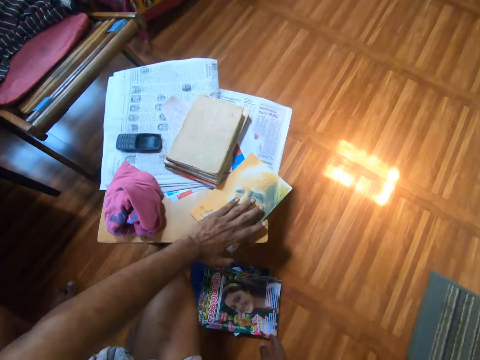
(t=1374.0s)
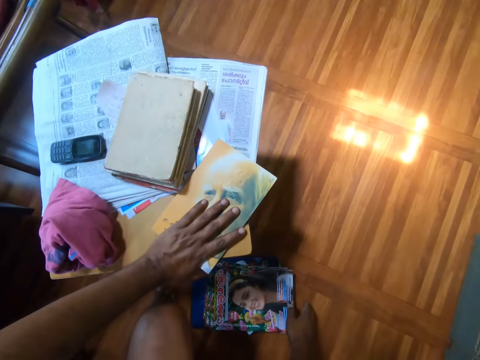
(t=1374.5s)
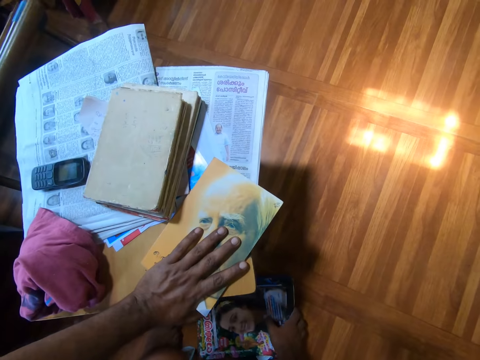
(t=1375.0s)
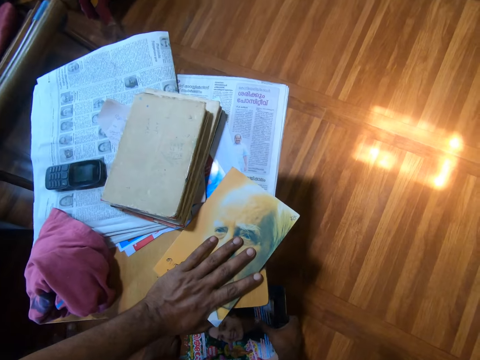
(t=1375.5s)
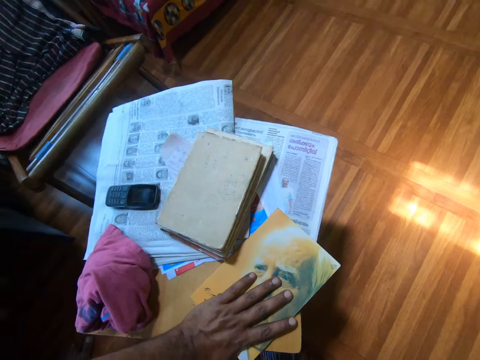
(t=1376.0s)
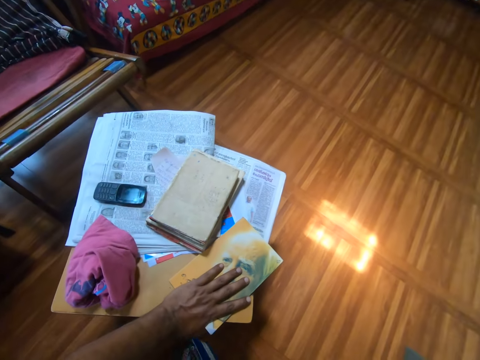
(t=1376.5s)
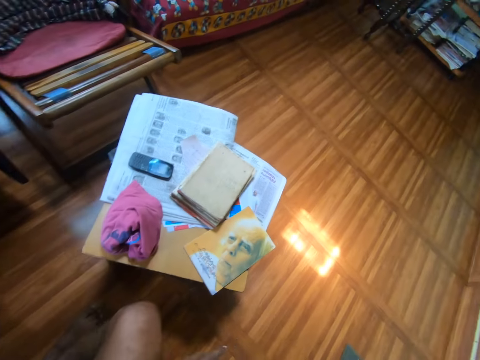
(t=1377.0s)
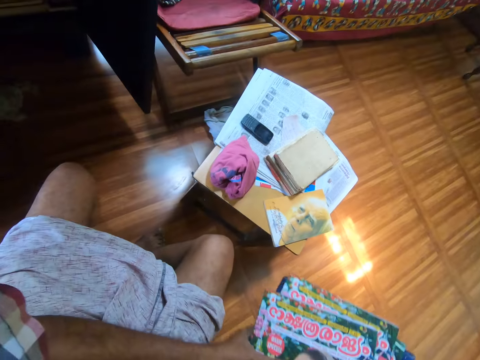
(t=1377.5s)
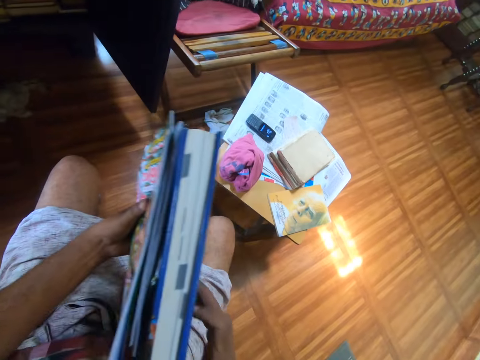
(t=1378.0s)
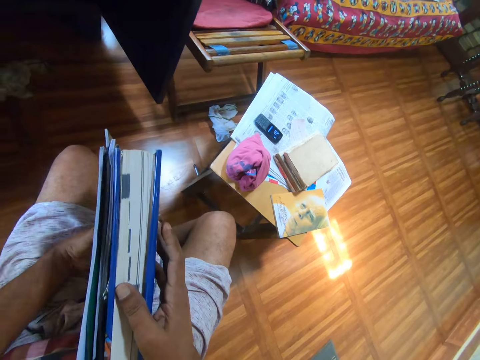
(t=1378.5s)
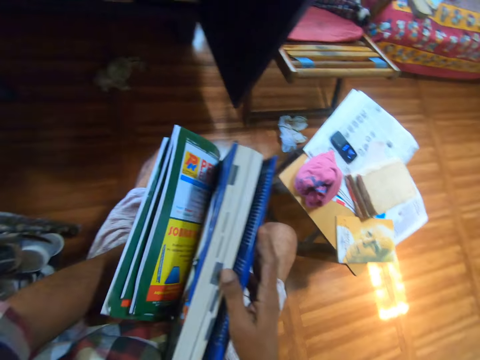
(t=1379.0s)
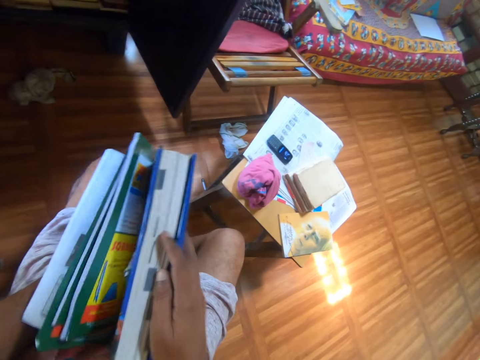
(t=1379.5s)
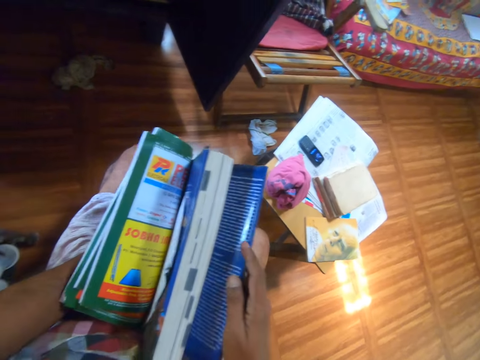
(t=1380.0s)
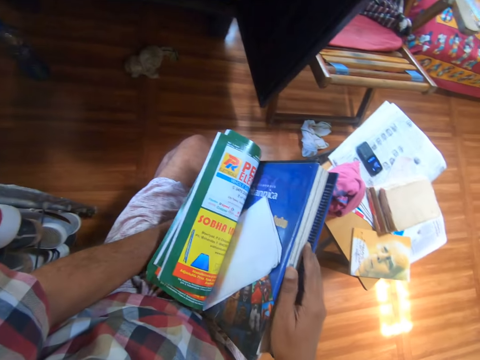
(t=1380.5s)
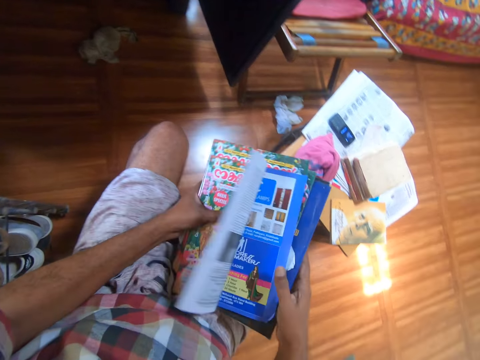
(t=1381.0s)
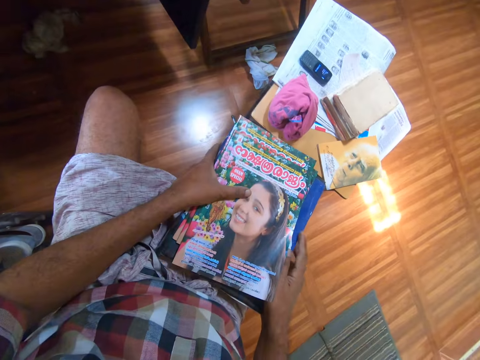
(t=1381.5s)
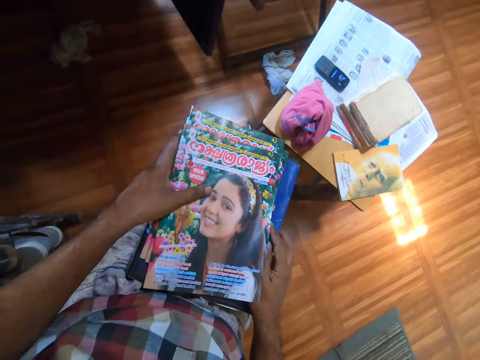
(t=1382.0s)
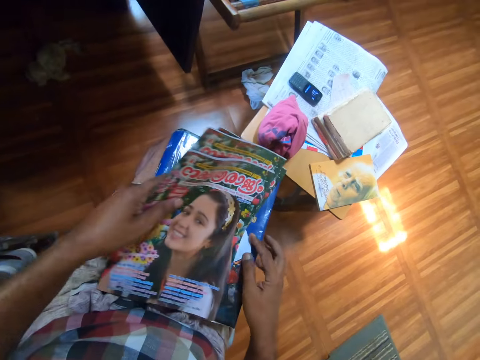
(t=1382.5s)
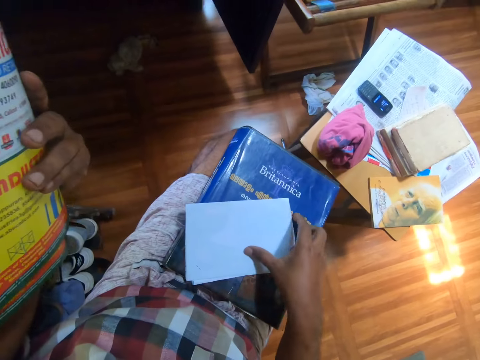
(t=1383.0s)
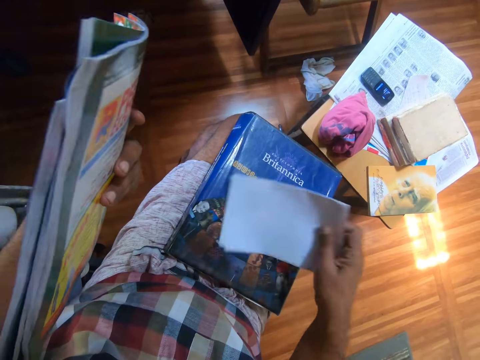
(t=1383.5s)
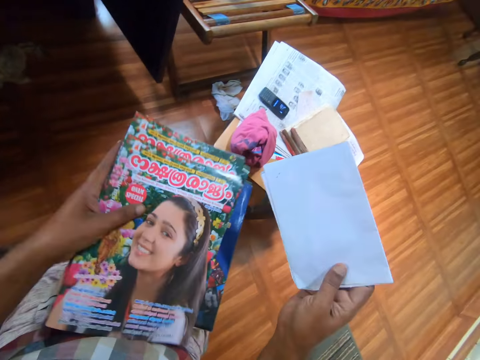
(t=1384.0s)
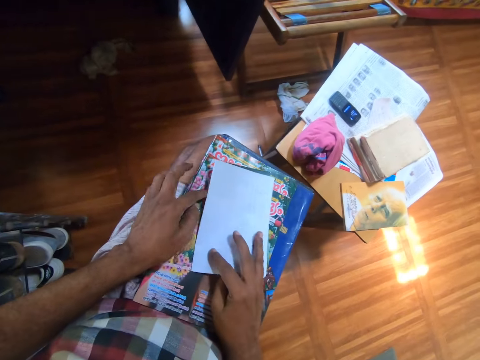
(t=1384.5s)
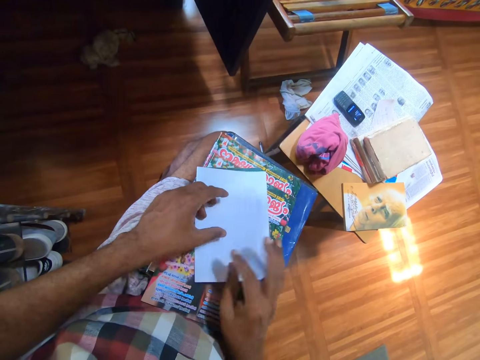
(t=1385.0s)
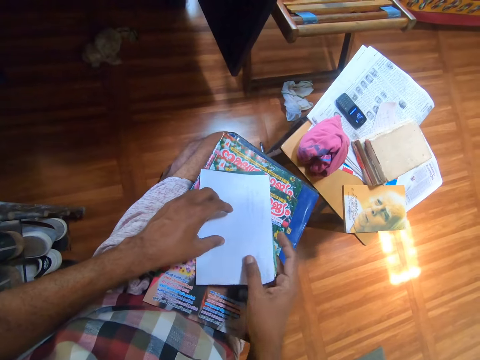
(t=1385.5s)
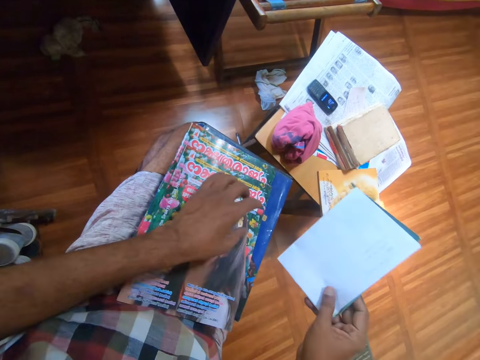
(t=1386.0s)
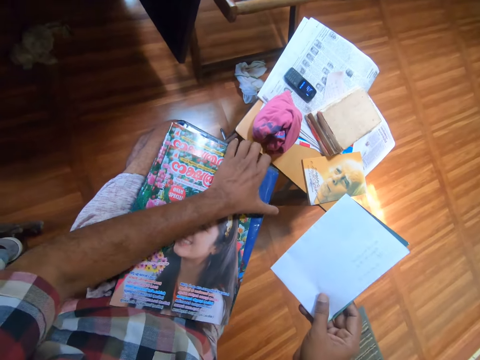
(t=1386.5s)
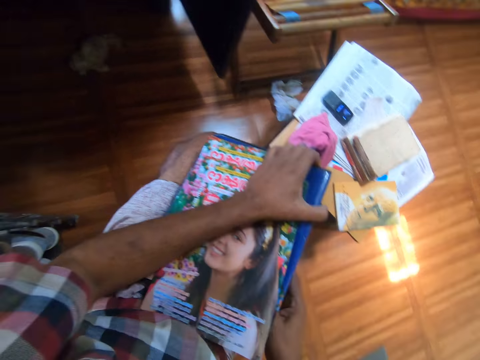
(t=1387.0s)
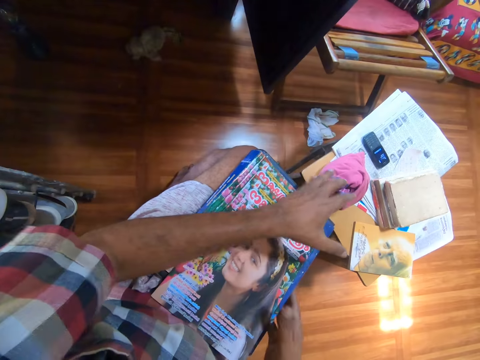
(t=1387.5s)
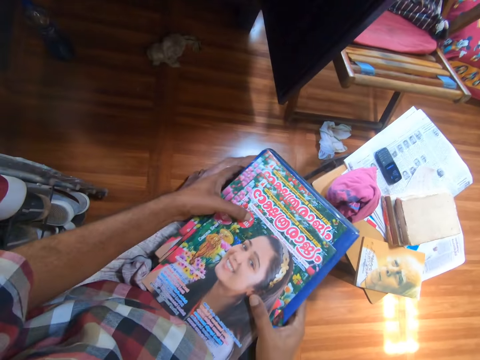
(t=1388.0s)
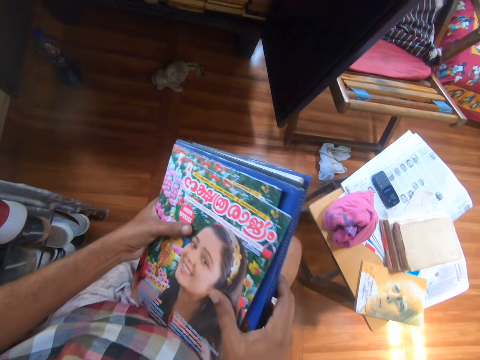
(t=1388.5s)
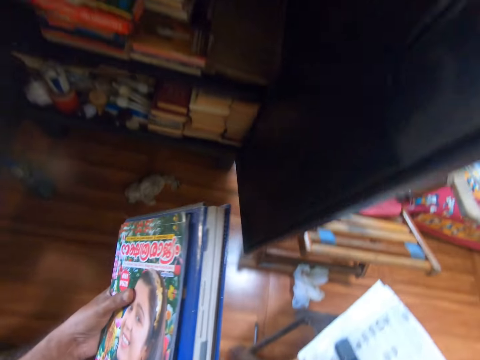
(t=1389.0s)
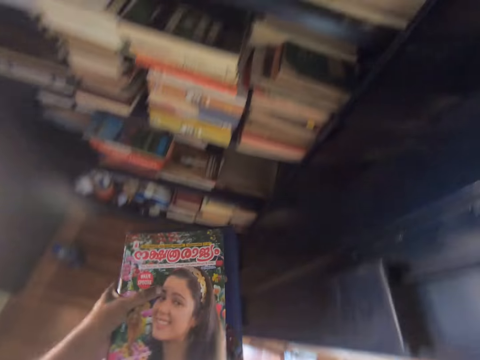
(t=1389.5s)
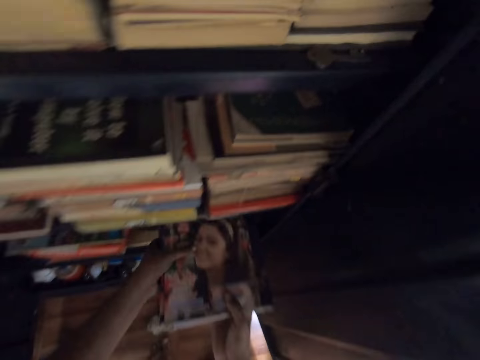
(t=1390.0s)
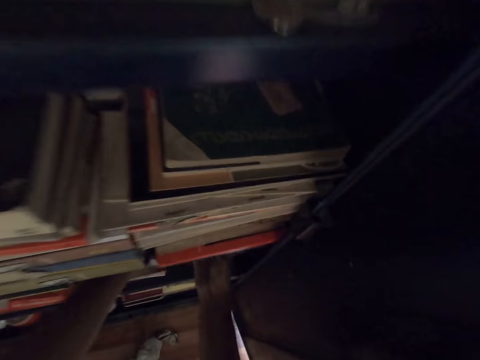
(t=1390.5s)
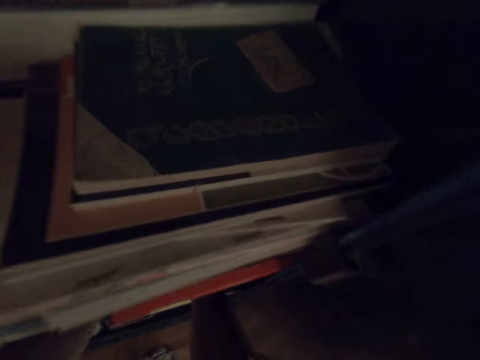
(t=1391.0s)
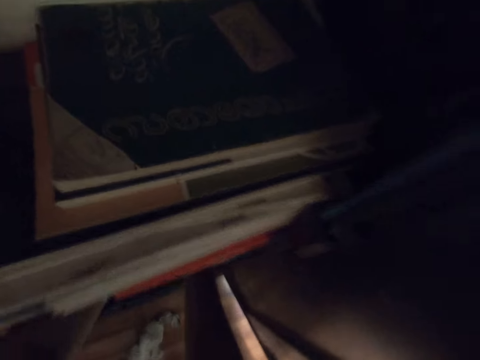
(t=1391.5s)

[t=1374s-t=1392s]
The camera wearer grabs a book on a wooden table with the left hand. They pick up the book on the floor with the right hand. They hold the book with both hands. They flip the book pages. They stare at the books in hand. They lift the books with the left hand. They pick up a white paper on a book with the right hand. They put the books on another book with the left hand. They put the white paper on the books with the right hand. They stare at the paper. They move the paper with the right hand. They flip the book with the left hand. They insert the paper in a book with the right hand. They hold the books with both hands. They move the books with both hands. They stare around. They put the books on the shelf in the cabinet with both hands.

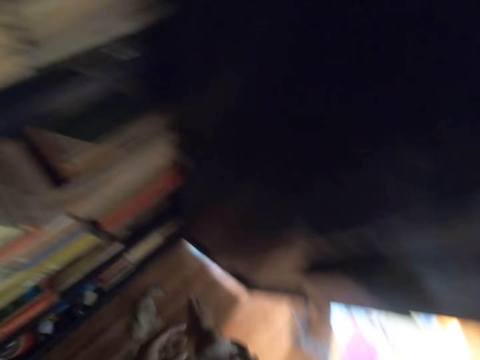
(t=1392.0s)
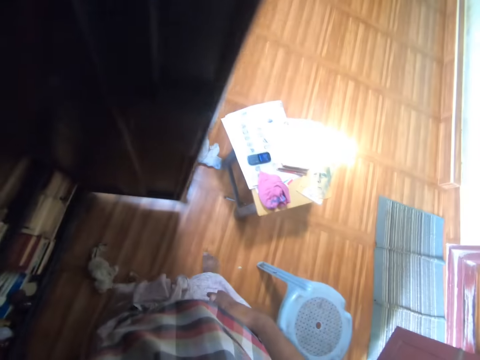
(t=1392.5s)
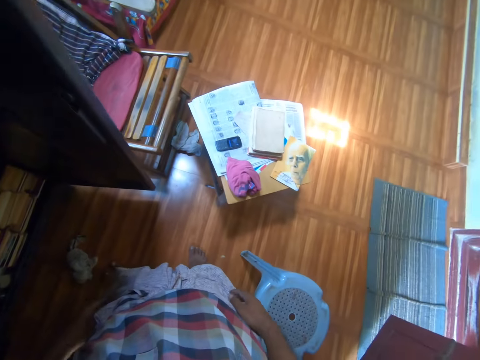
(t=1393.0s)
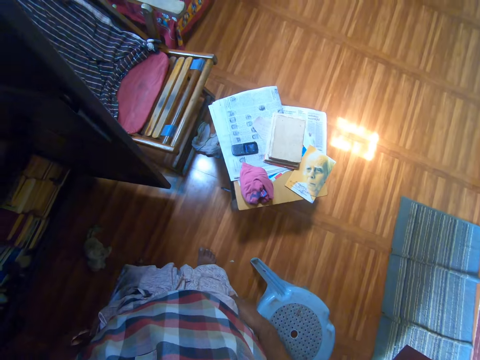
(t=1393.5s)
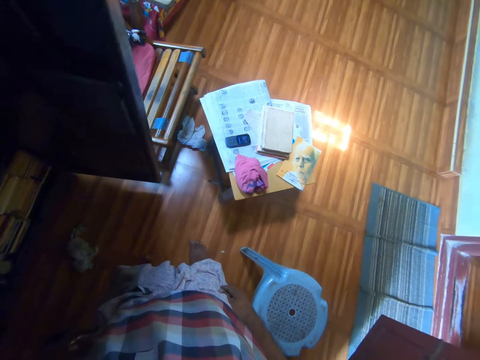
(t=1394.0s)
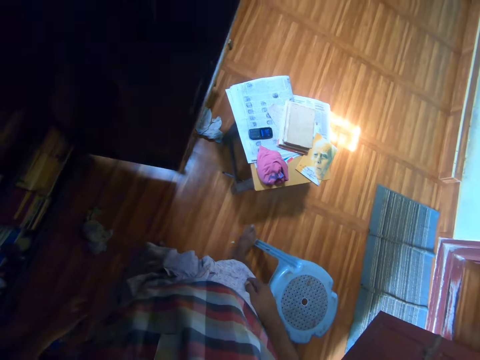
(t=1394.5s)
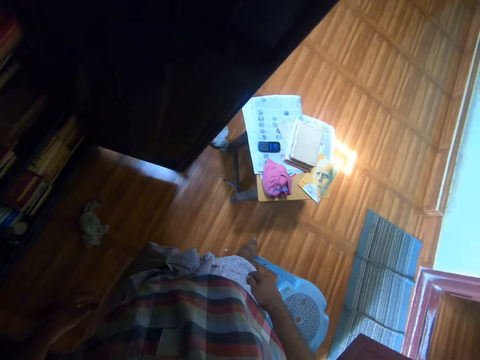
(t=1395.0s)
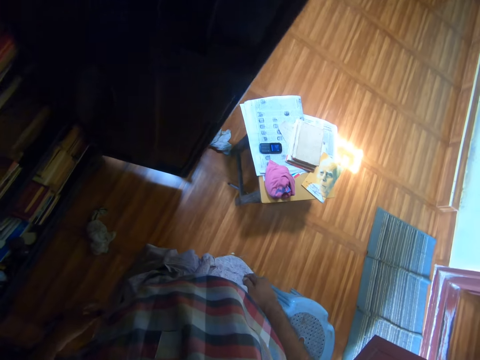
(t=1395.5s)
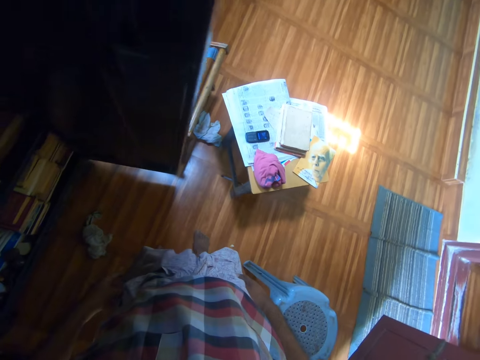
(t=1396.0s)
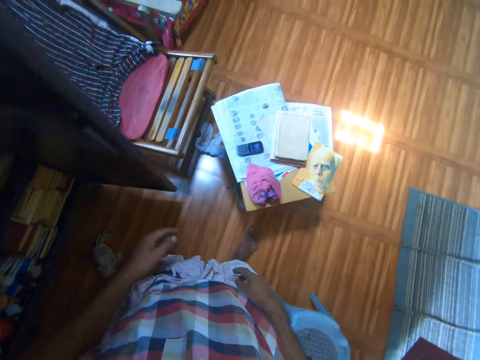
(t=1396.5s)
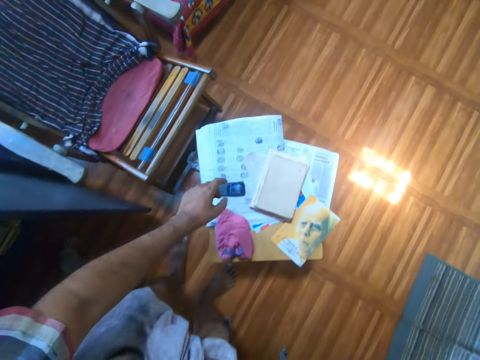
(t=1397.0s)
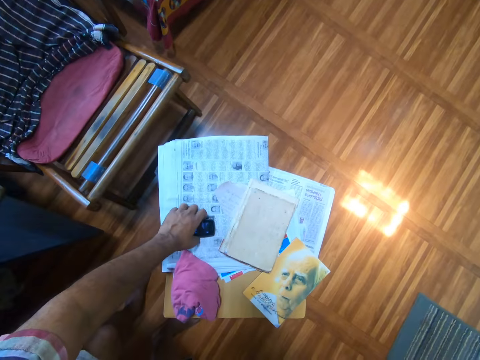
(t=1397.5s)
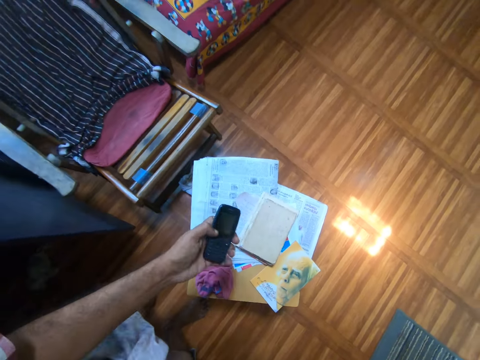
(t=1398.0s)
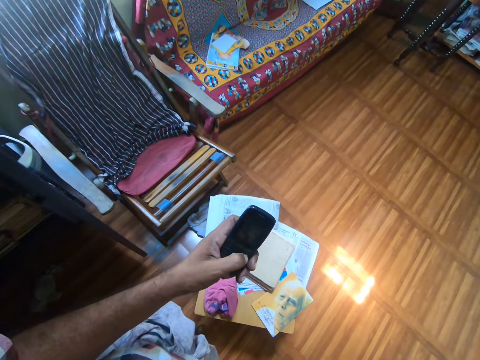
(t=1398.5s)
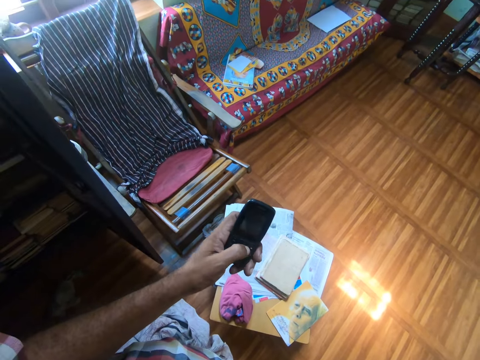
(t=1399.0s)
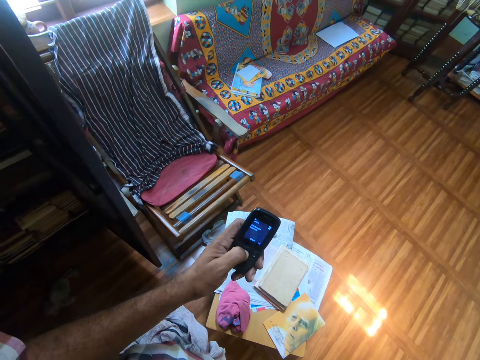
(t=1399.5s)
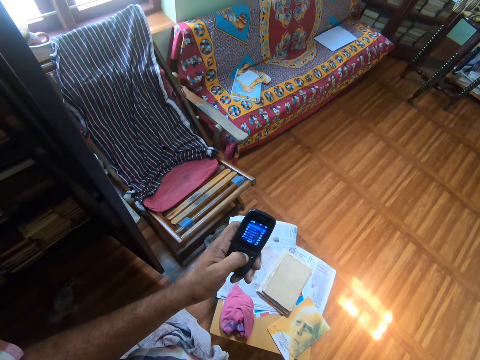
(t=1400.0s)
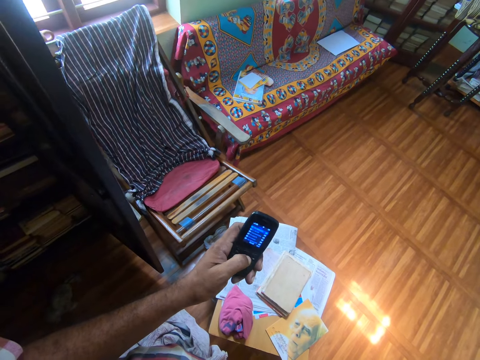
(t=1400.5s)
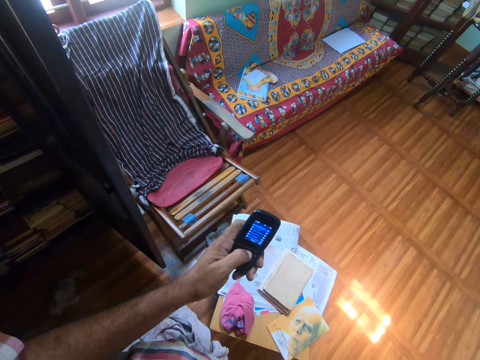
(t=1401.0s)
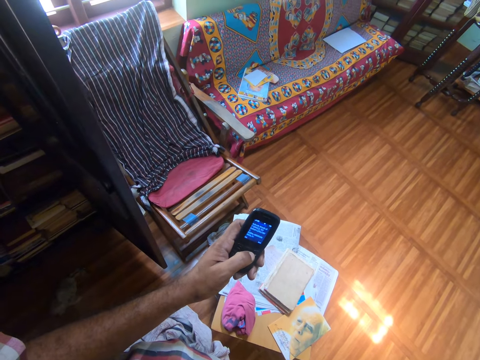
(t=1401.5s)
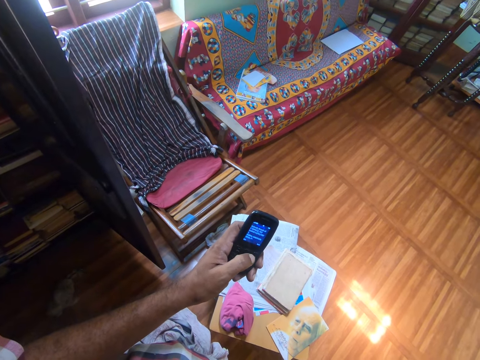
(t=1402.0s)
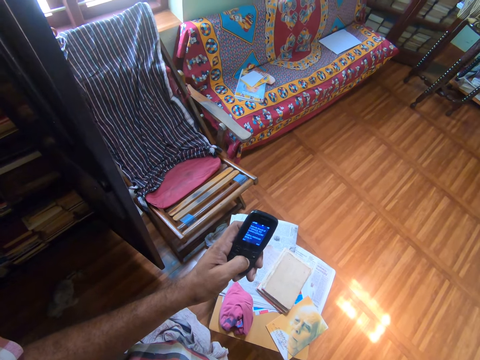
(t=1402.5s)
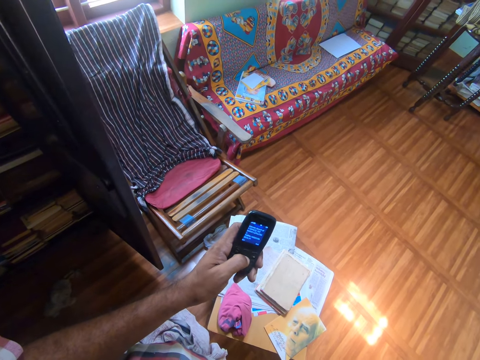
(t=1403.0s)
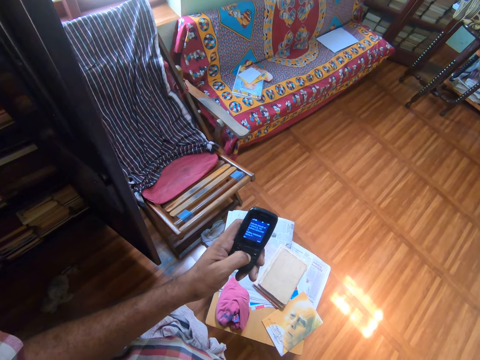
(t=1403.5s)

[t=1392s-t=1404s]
The camera wearer stares around. They move the legs. They stare at the books on a wooden stool. They look around the room. They move the legs. They nip the blue plastic chair with the right leg. They bend the body. They grab the phone with the left hand. They pick up the phone with the left hand. They operate the phone. They scroll the phone.
